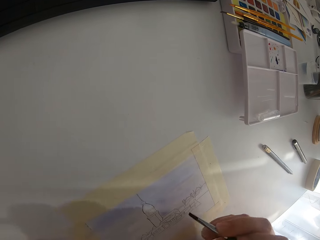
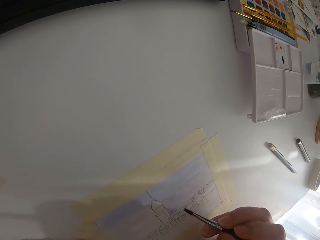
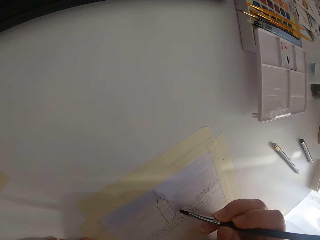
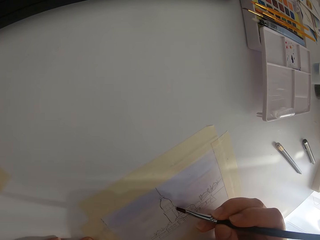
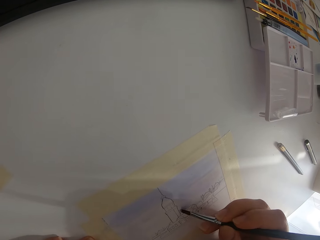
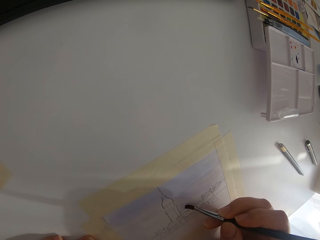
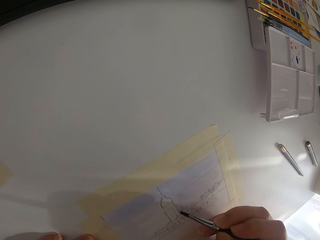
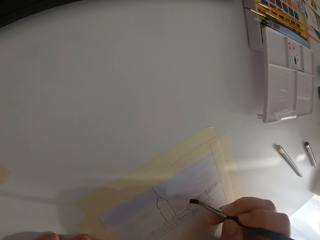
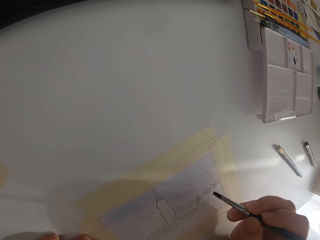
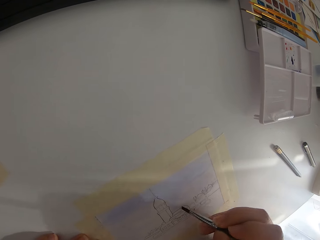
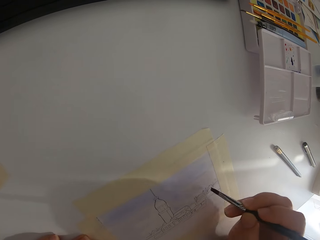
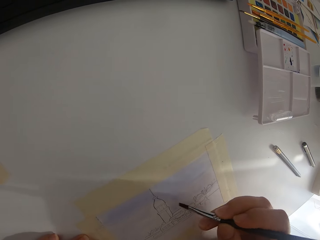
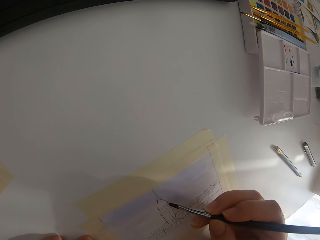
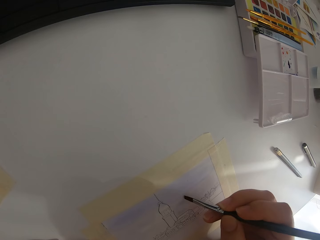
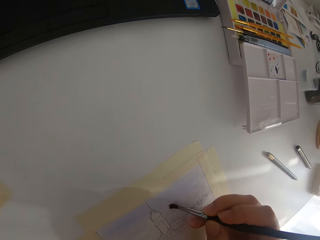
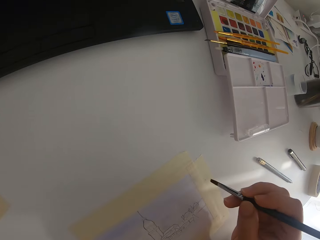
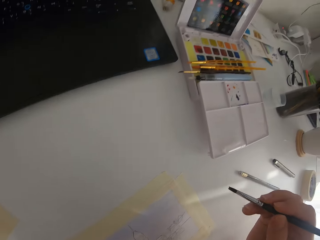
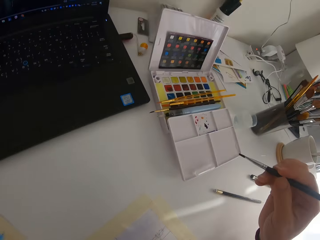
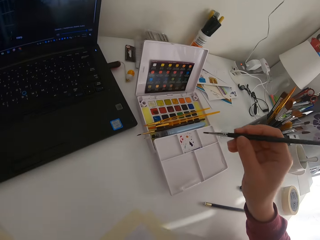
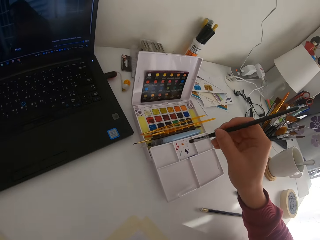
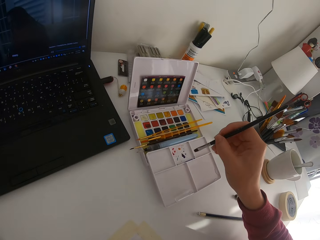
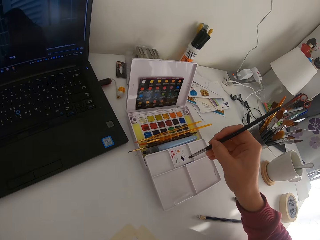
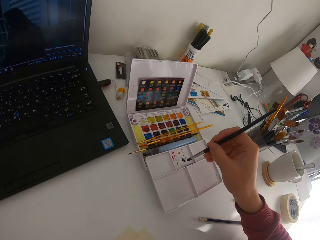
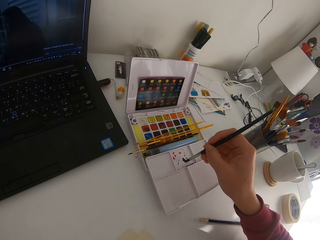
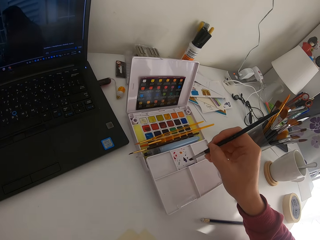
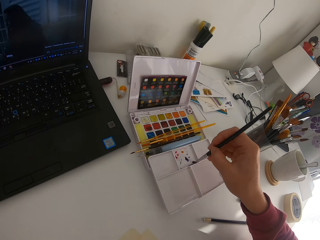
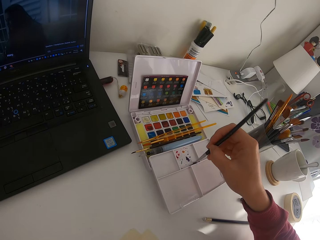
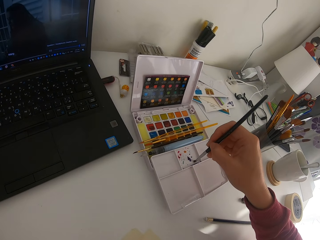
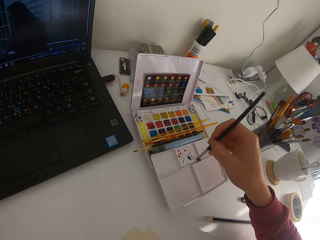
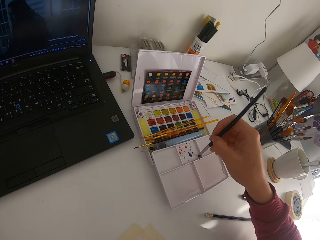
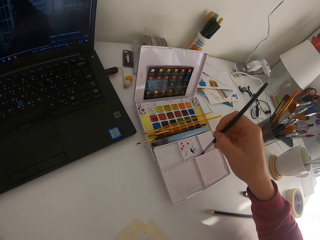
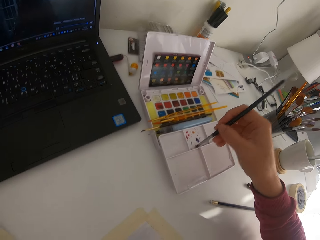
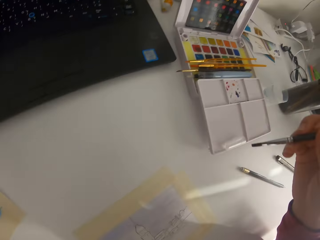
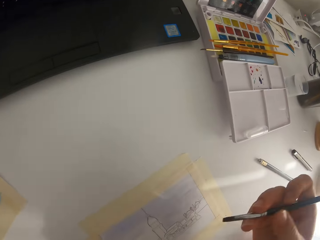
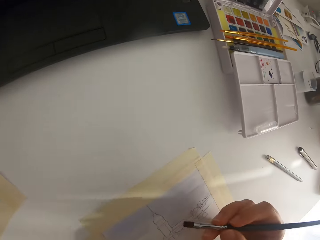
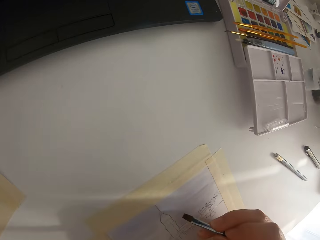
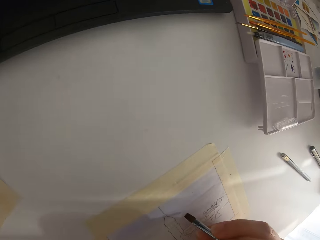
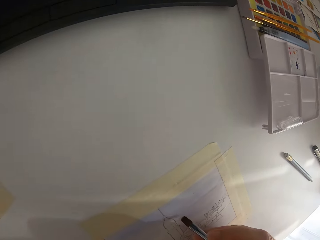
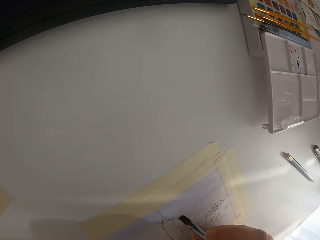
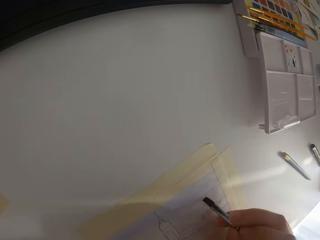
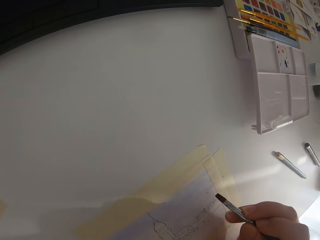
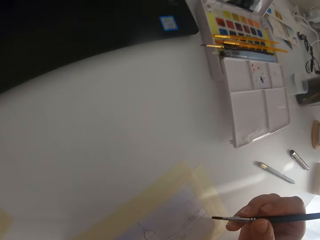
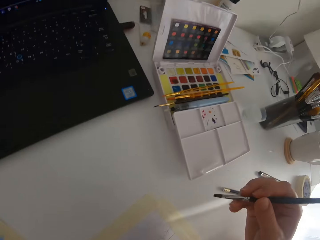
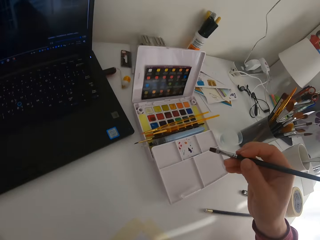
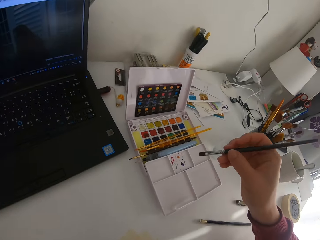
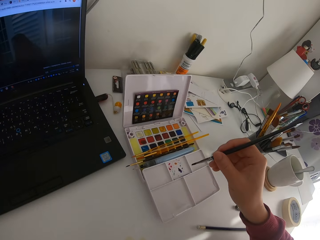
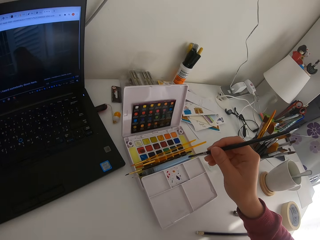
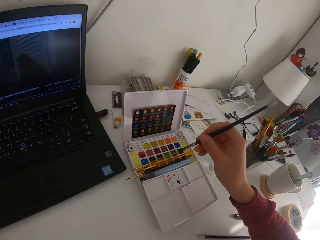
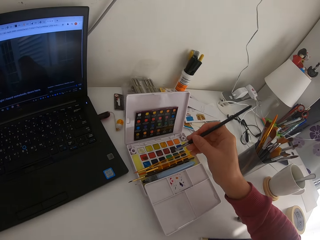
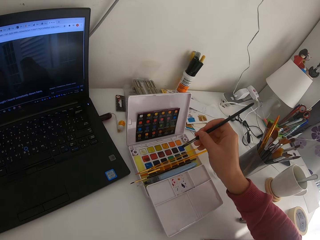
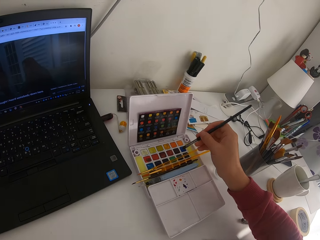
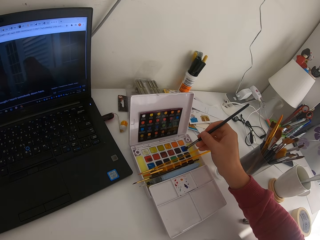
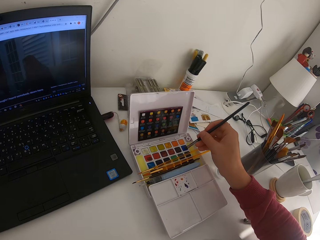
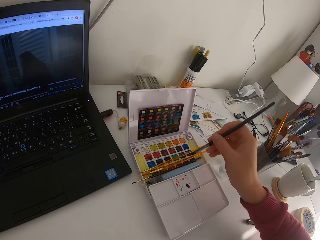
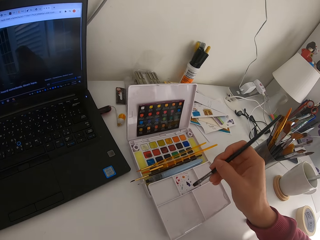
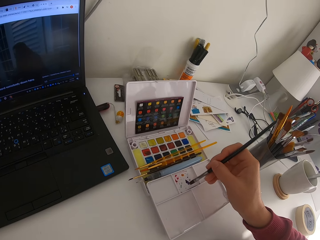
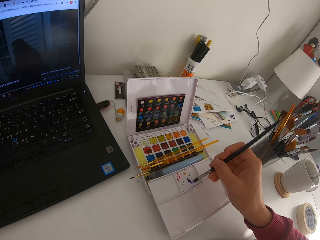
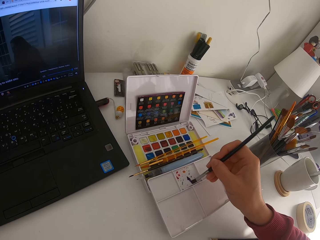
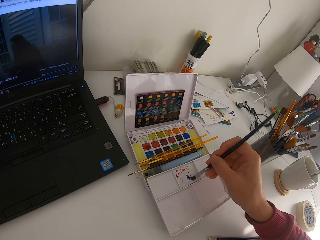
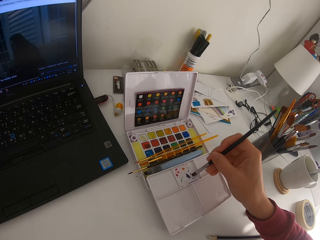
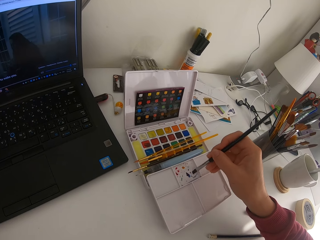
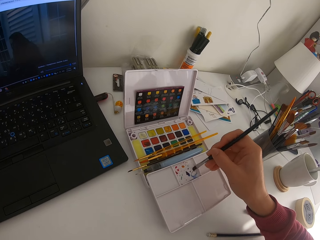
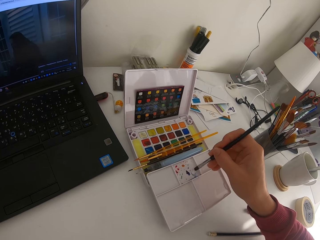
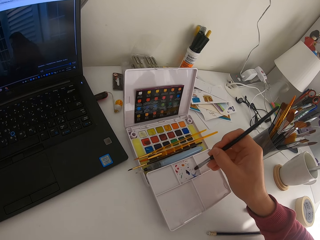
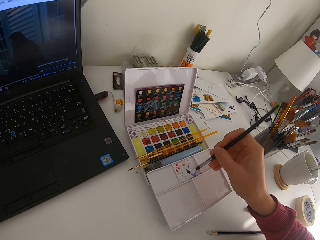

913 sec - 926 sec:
The camera wearer paints on the paper. They dip the brush in paint on the paint palette. They paint on the paper. They touch on the solid watercolor with the paint brush.

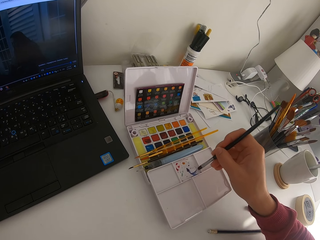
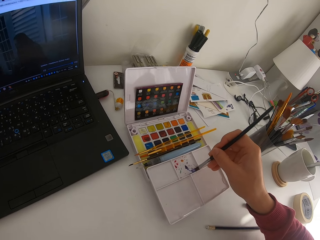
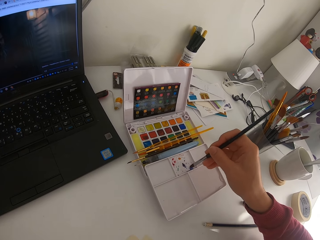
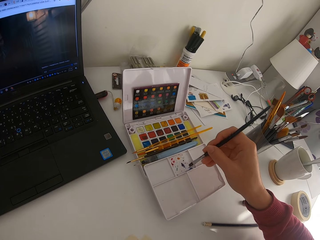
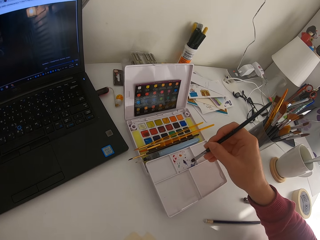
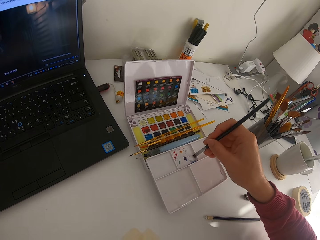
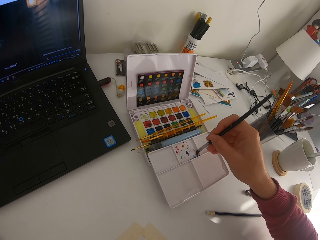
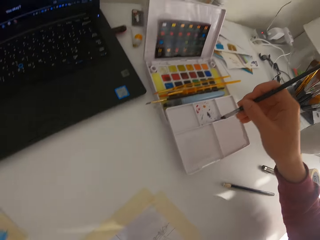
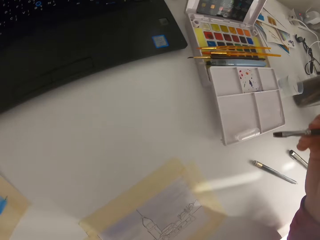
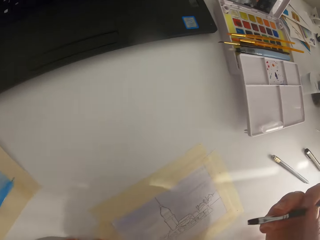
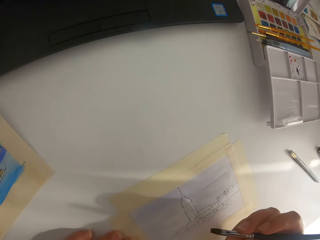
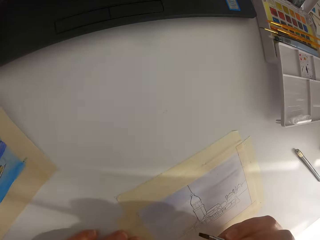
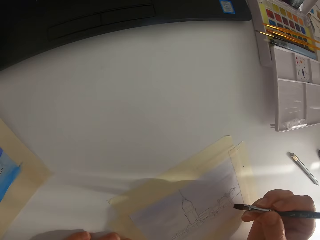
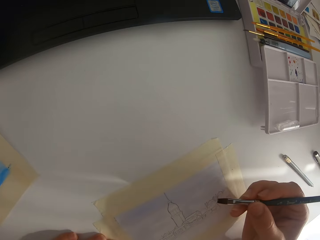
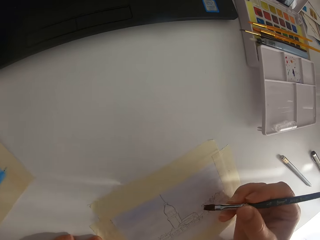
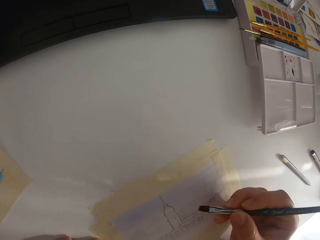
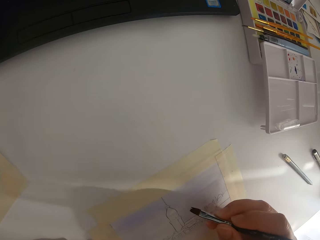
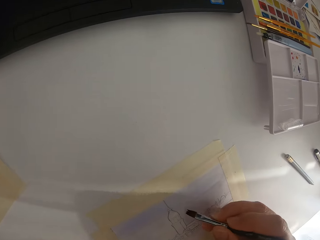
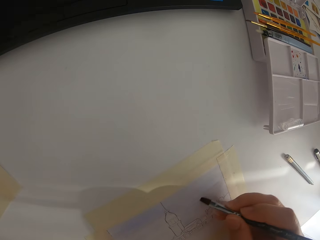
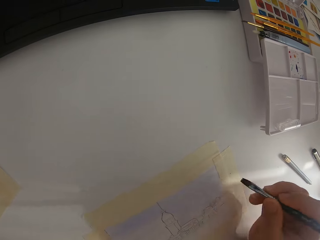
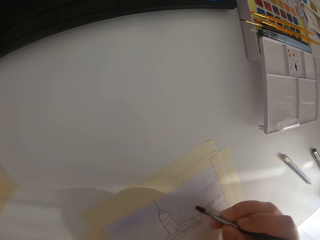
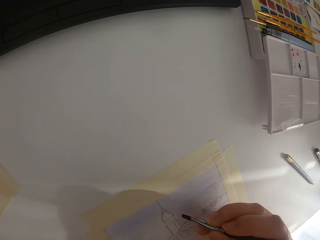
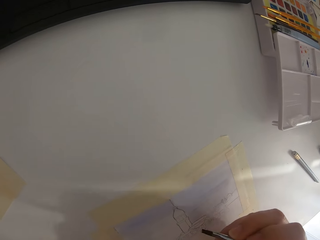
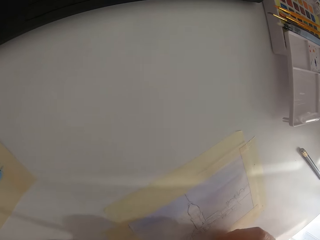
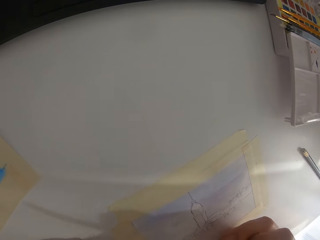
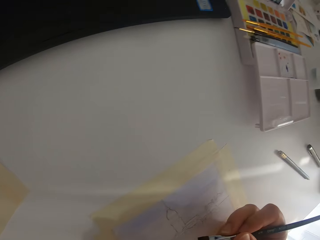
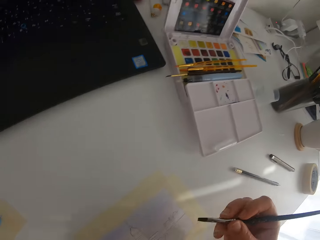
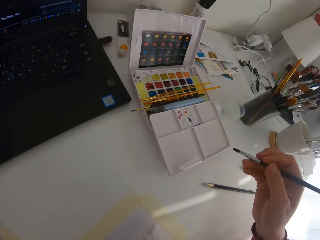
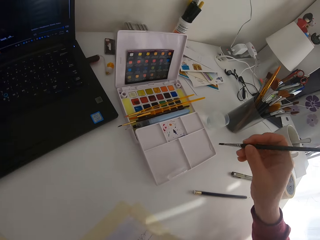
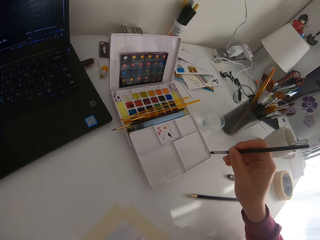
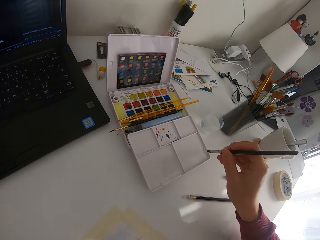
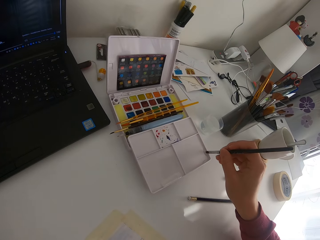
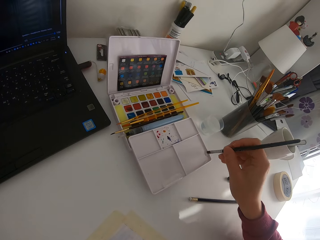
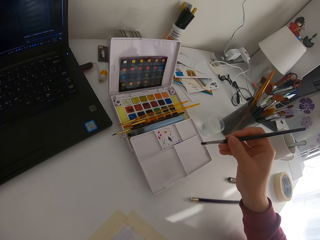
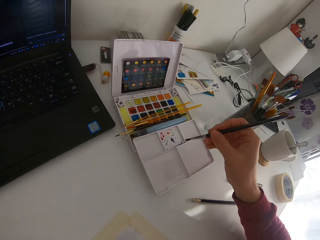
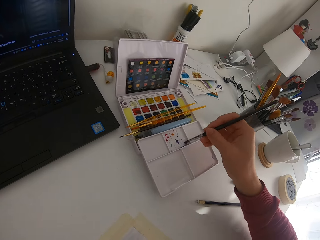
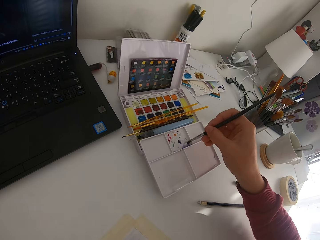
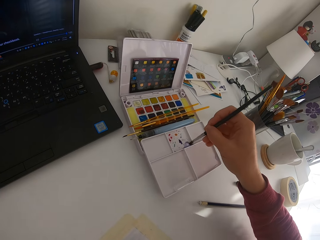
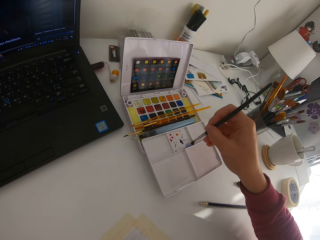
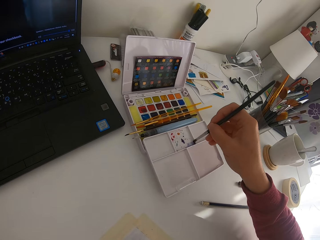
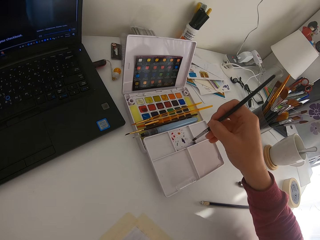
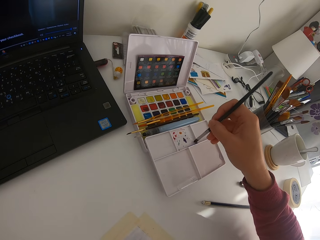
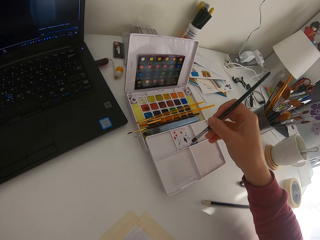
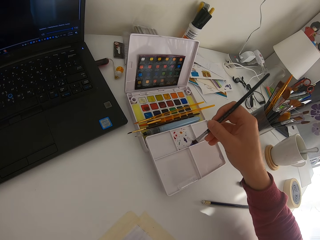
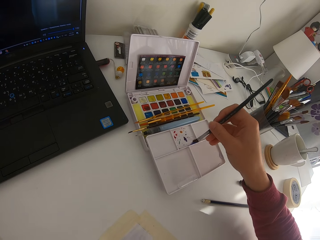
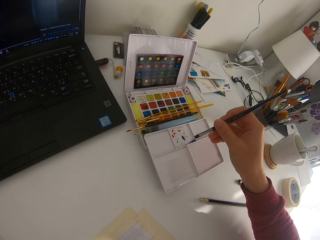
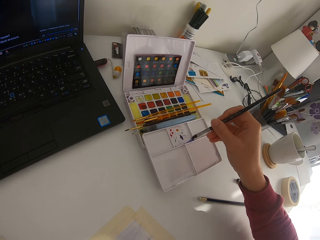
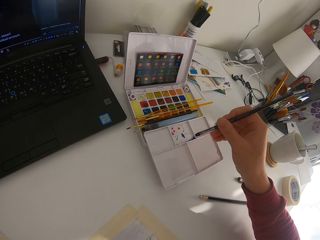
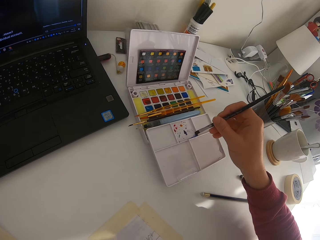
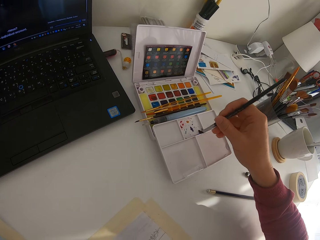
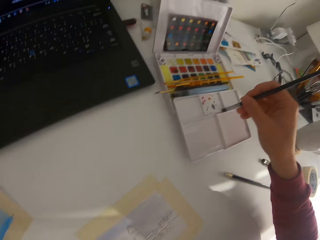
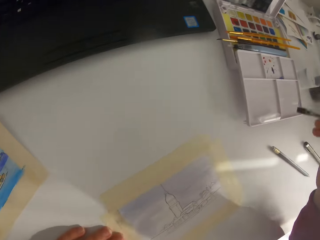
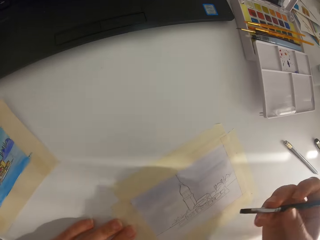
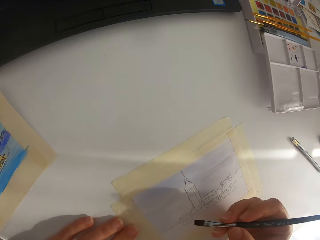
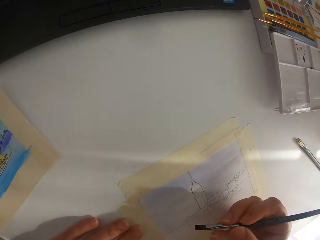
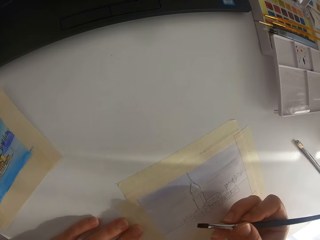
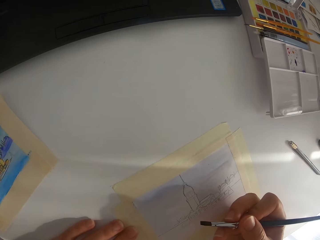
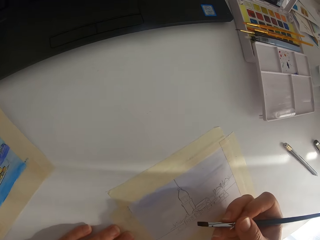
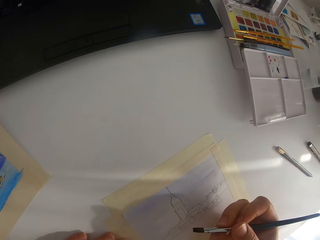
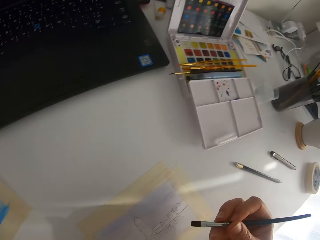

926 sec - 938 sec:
The camera wearer dips the brush in paint on the paint palette. They paint on the paper. They dip the brush in paint on the paint palette.
